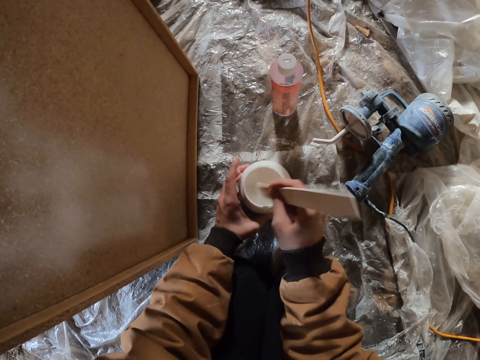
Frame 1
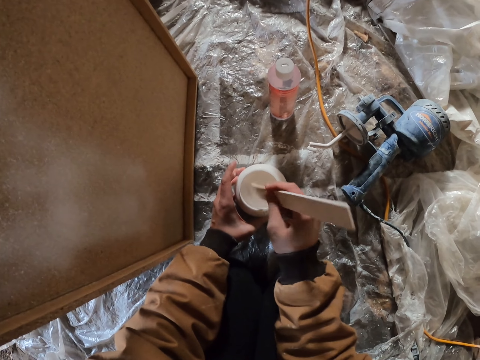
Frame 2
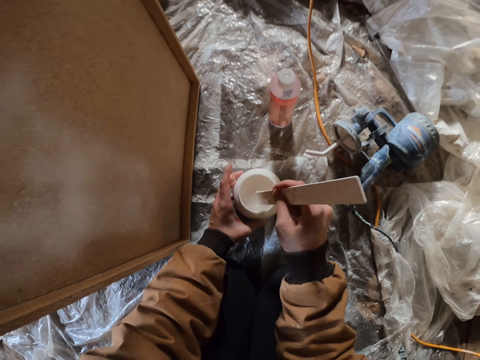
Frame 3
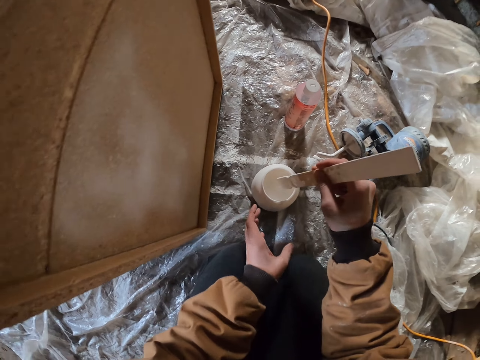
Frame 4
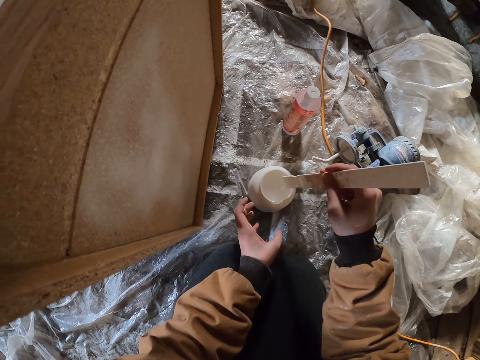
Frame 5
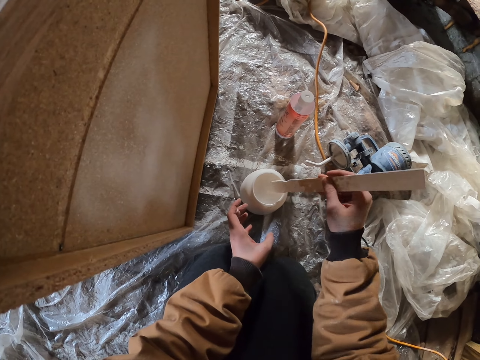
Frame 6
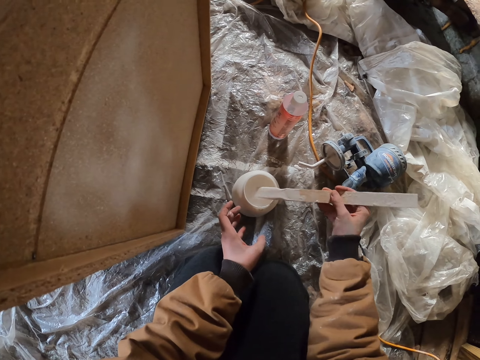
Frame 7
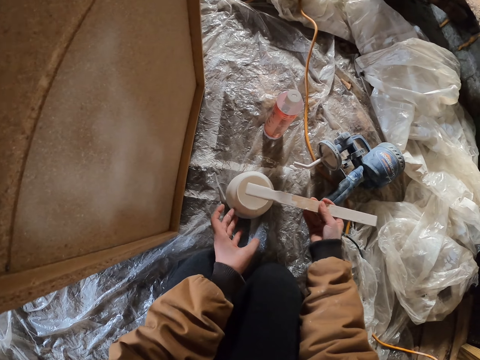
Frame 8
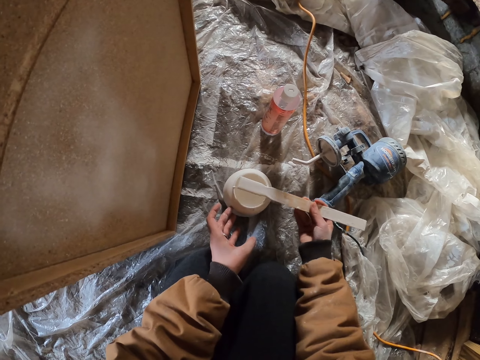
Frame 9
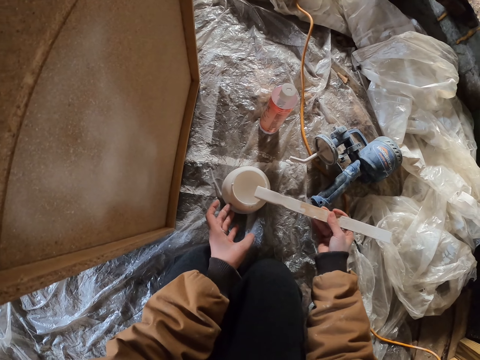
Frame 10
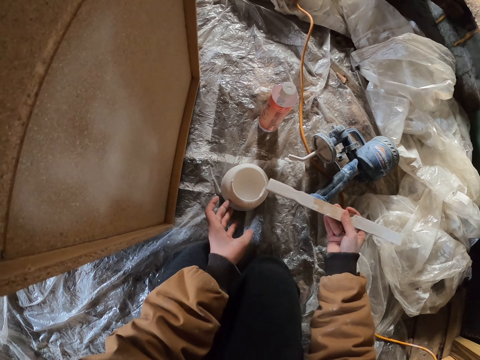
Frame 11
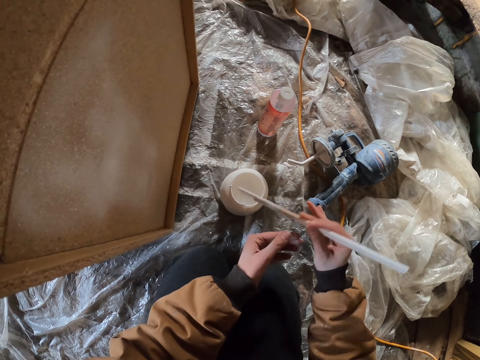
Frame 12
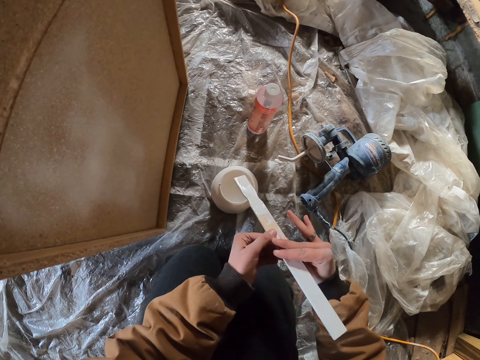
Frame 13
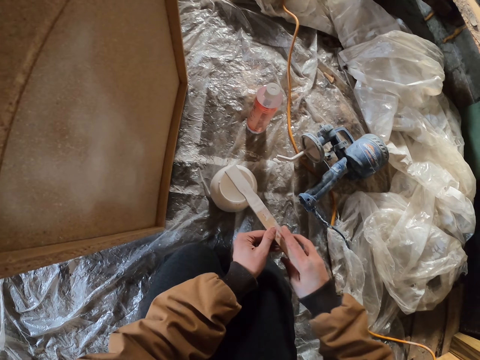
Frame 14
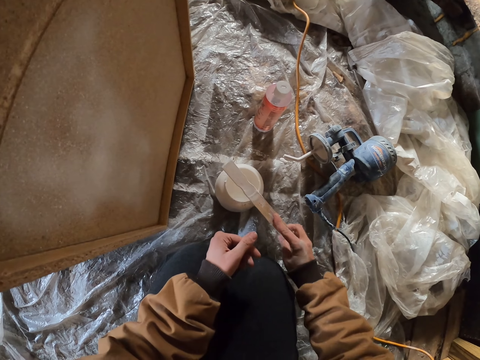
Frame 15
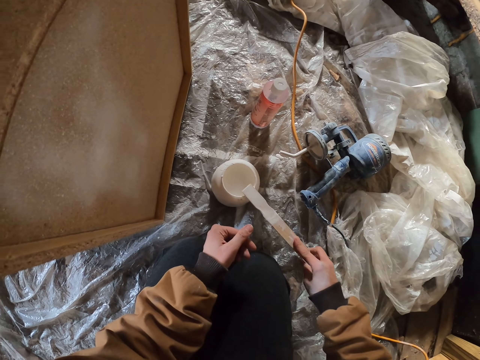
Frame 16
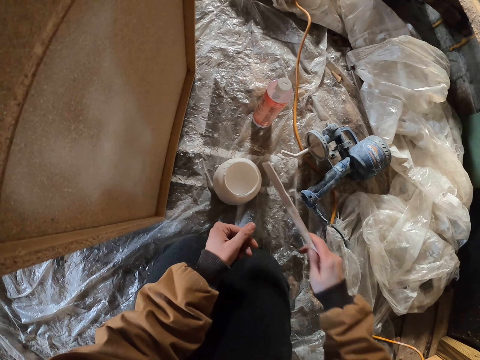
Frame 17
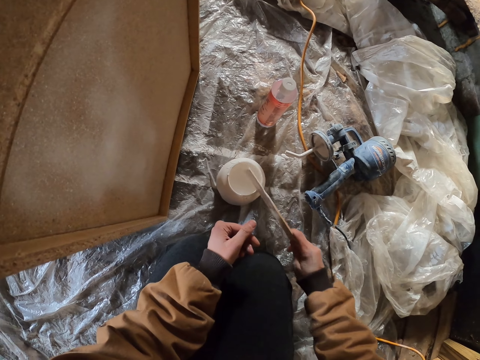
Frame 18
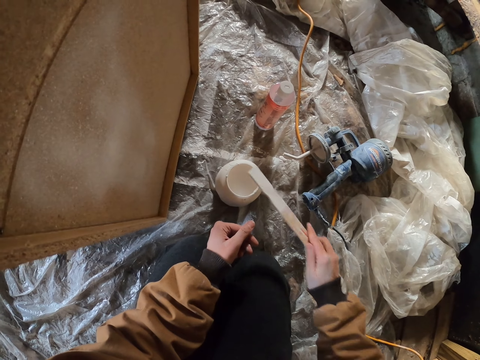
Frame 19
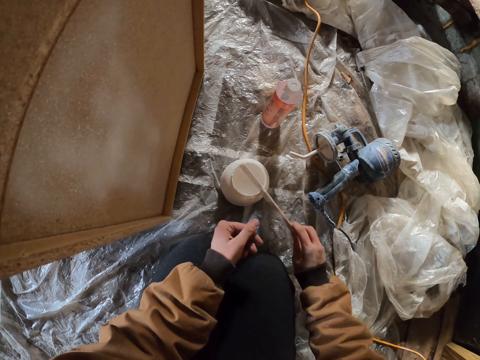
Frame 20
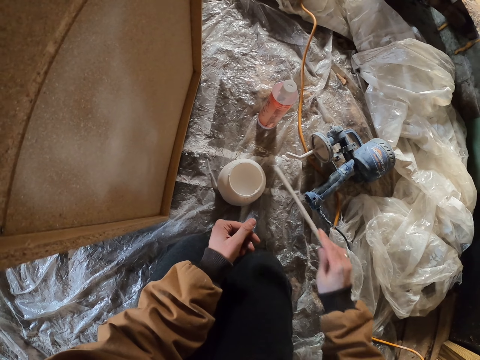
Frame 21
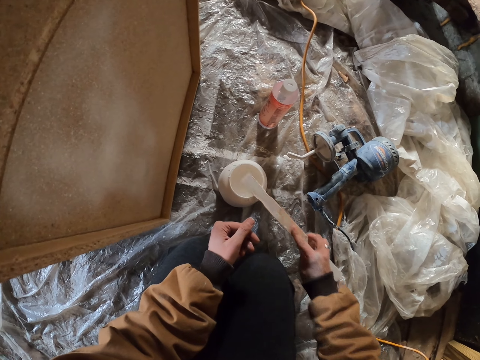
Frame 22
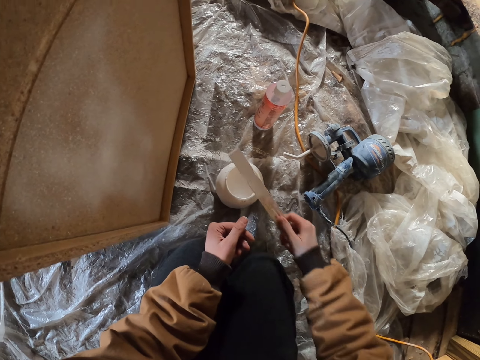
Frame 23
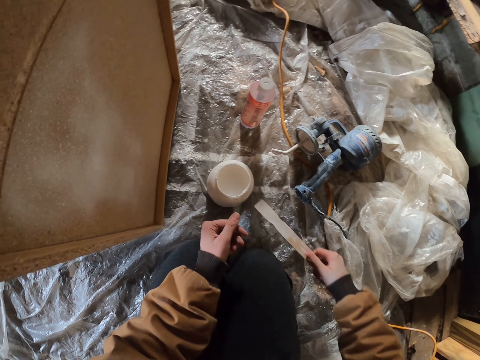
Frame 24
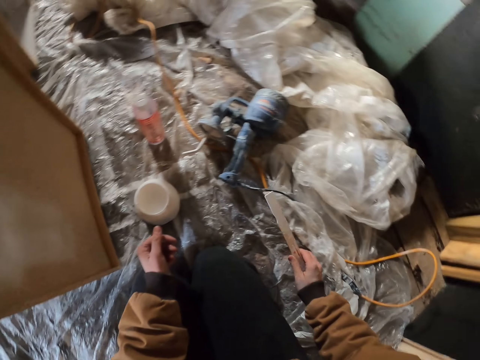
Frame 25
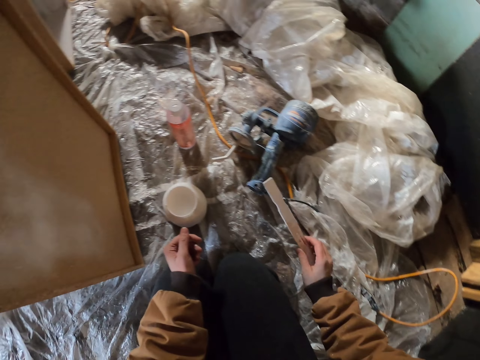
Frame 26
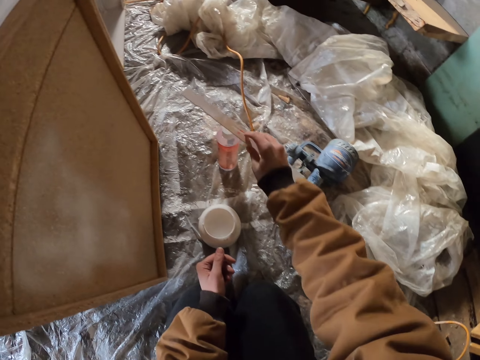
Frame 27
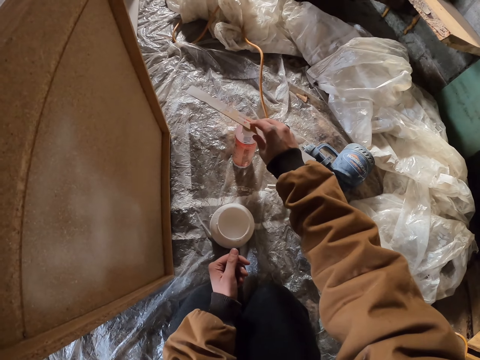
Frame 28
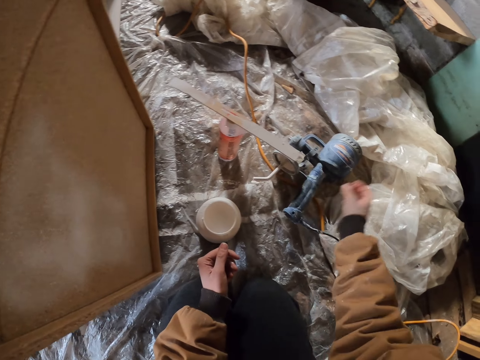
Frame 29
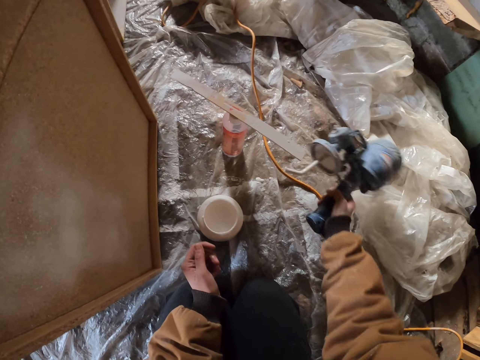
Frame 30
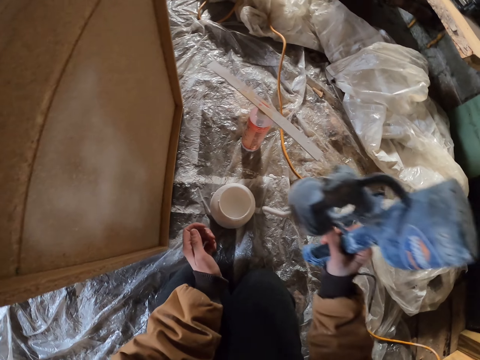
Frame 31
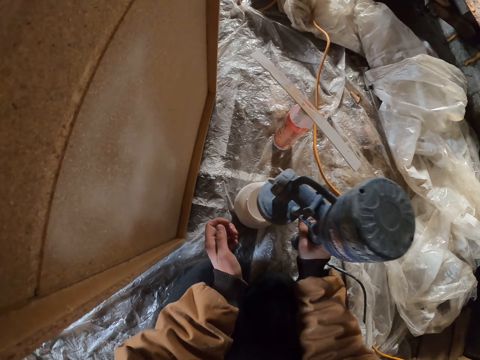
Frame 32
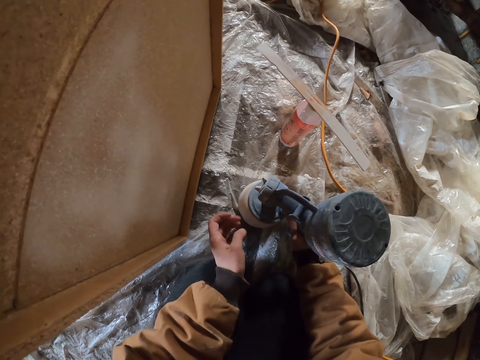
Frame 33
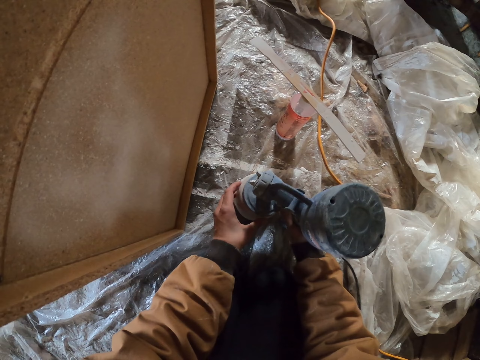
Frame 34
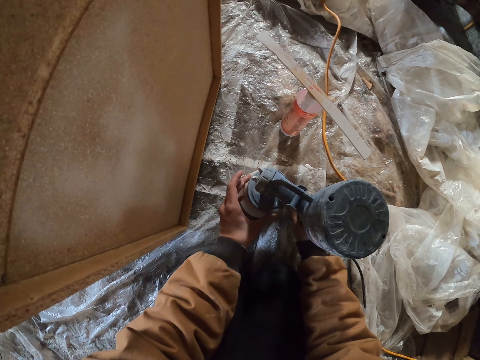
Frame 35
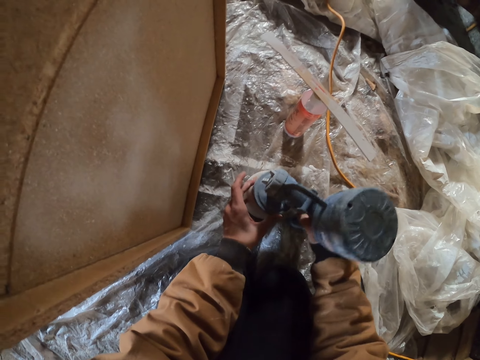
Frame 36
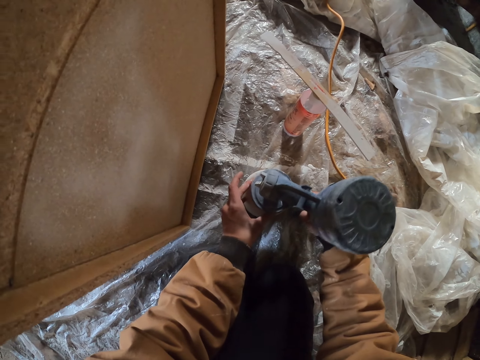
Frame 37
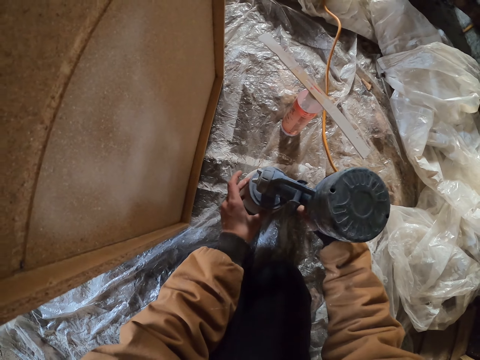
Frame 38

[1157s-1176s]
The camera wearer holds a stick. They rub paint on the container. They remove excess paint on the stick. They hold the stick. They put a piece of wood on the floor. They pick up a spray gun. They pick up a drilling machine from the floor. They fix the spray gun. They stir the paint with the drilling machine.

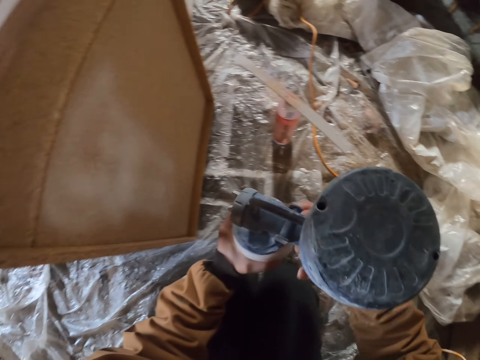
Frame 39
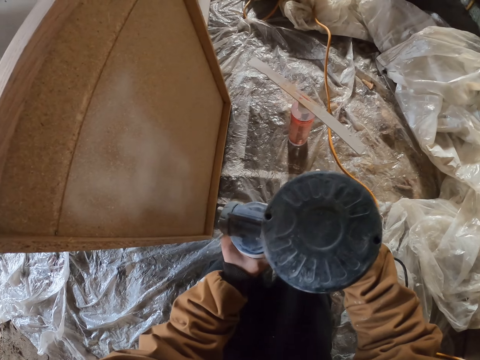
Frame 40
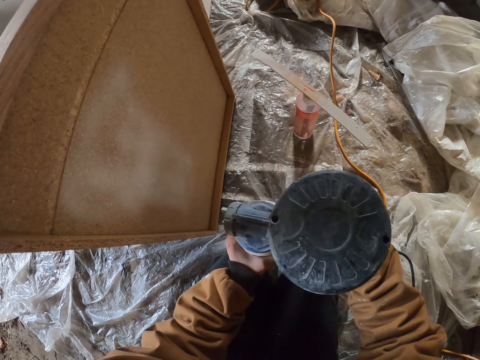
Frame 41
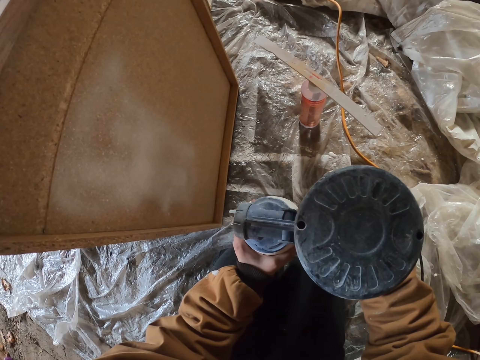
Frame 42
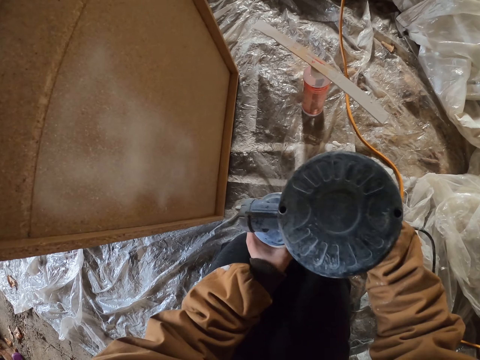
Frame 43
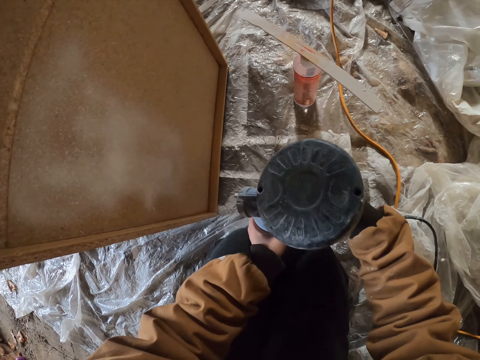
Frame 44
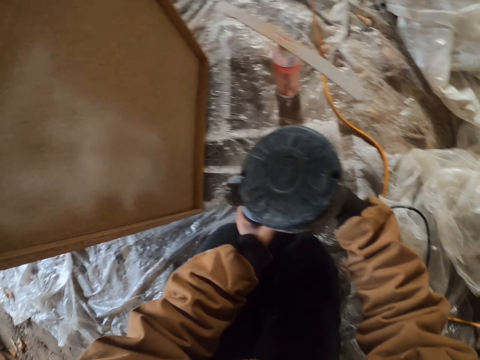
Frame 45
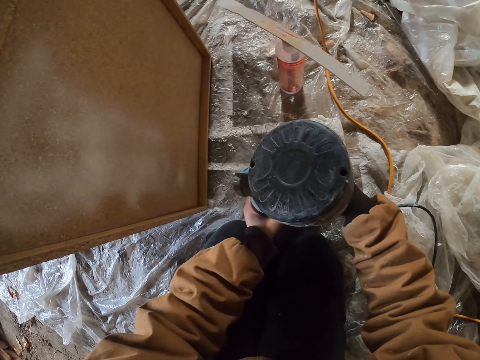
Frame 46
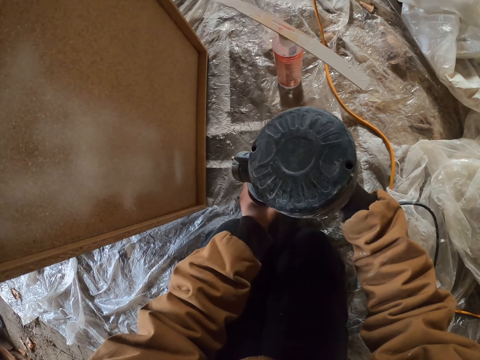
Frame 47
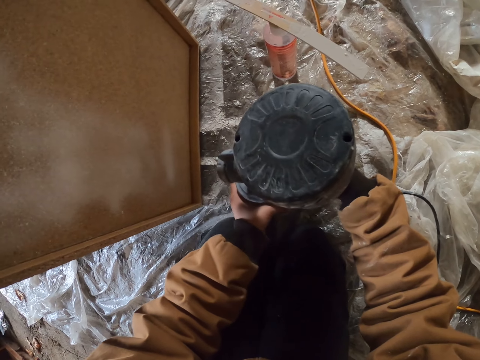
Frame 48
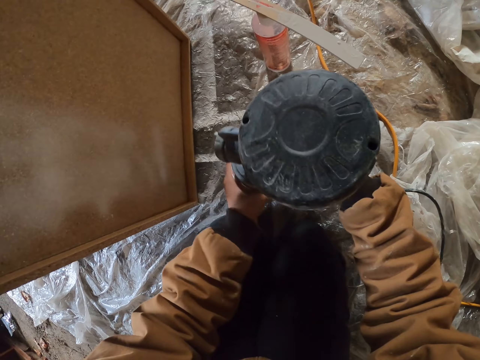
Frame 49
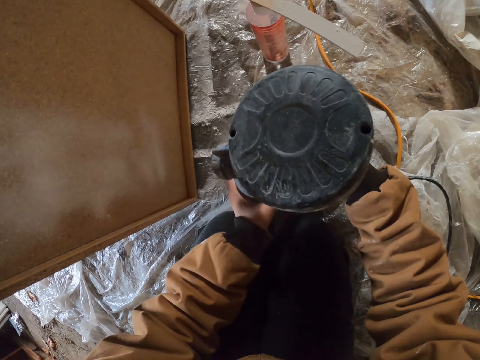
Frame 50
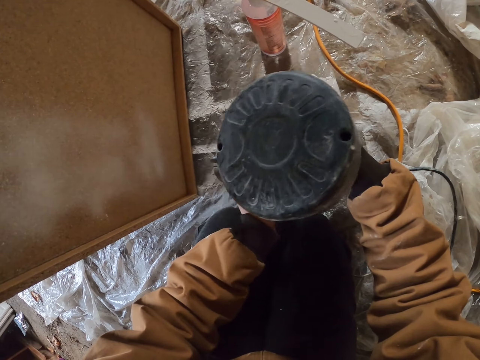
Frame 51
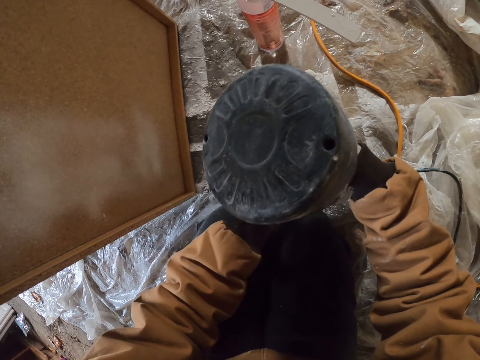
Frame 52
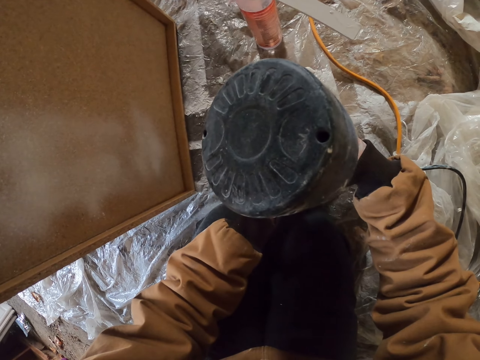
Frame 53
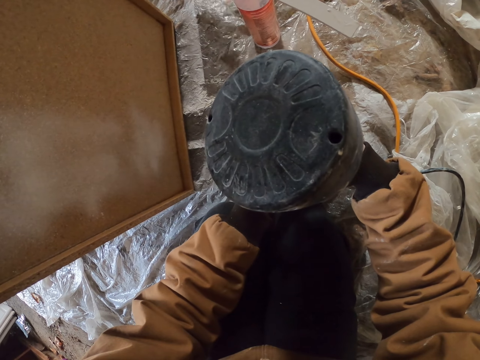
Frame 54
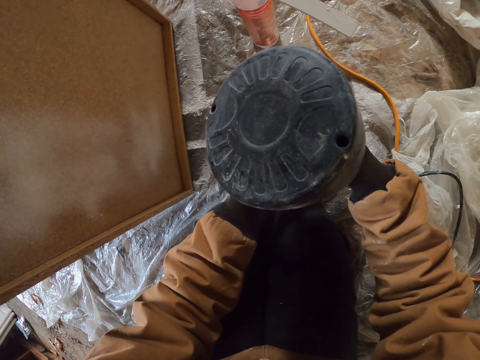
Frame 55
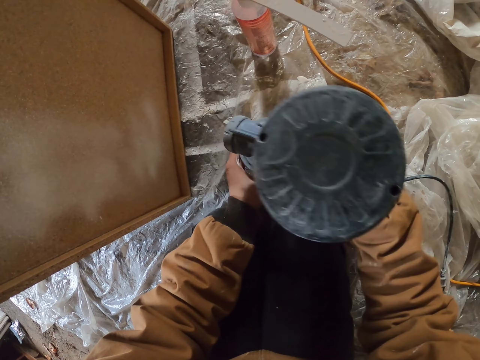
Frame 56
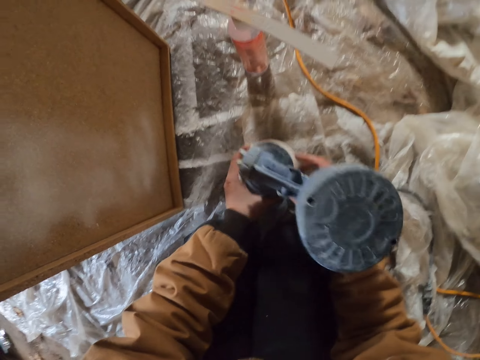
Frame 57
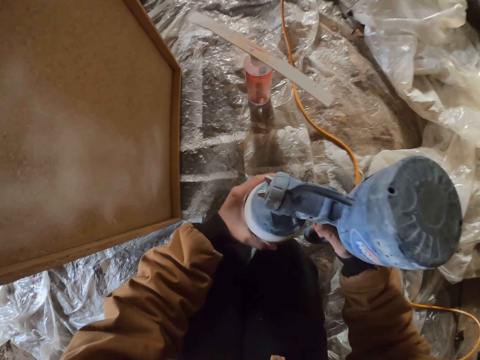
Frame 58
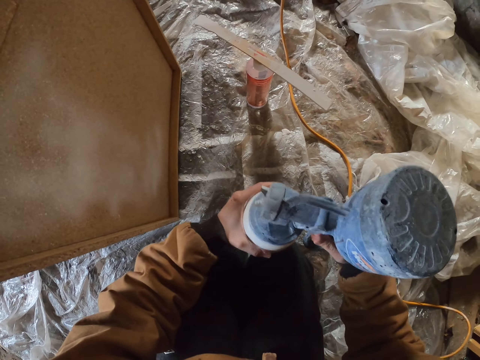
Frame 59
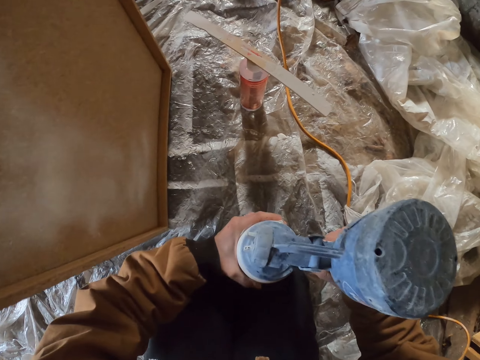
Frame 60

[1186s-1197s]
The camera wearer sprays the cabinet. They loosen the spray gun.
